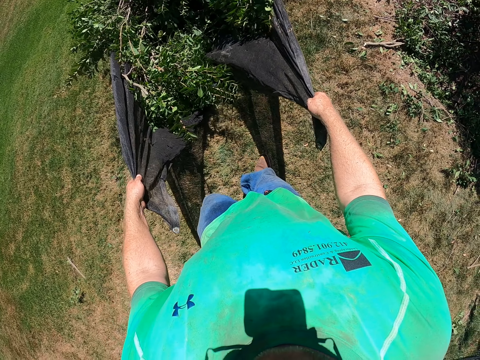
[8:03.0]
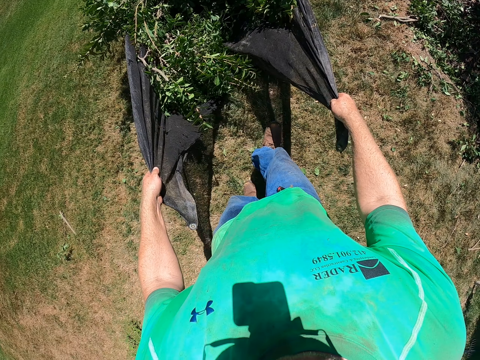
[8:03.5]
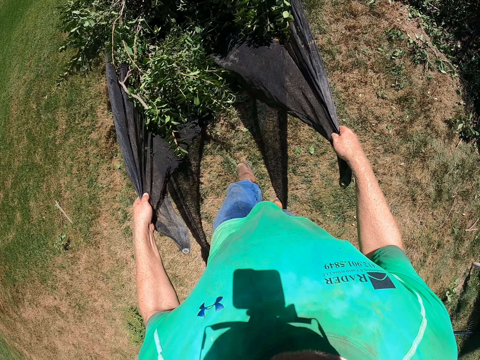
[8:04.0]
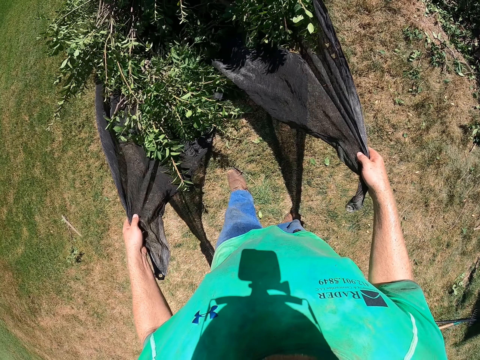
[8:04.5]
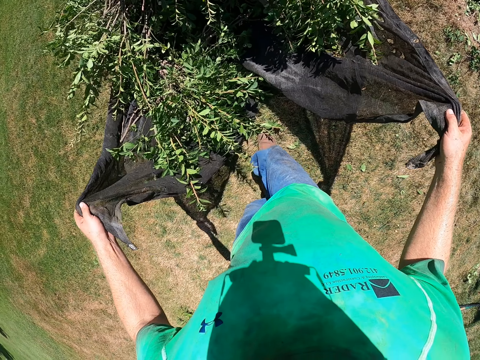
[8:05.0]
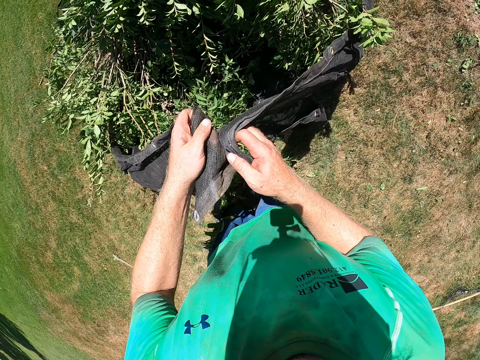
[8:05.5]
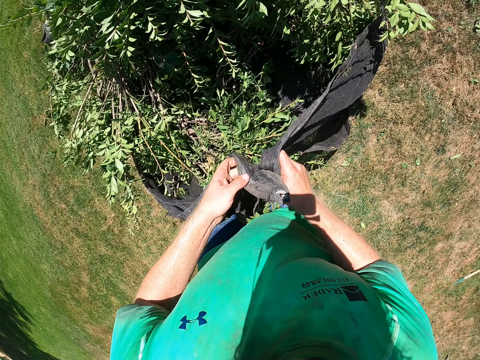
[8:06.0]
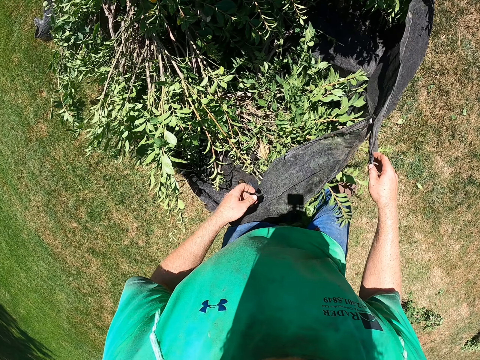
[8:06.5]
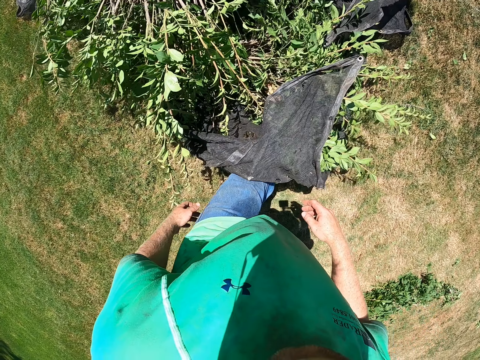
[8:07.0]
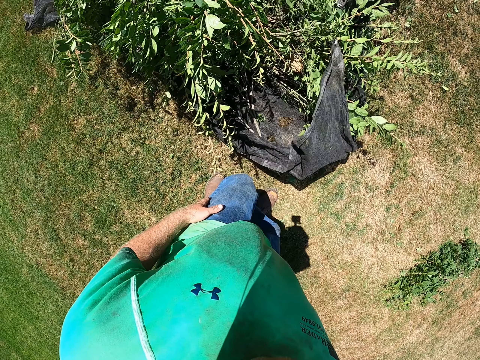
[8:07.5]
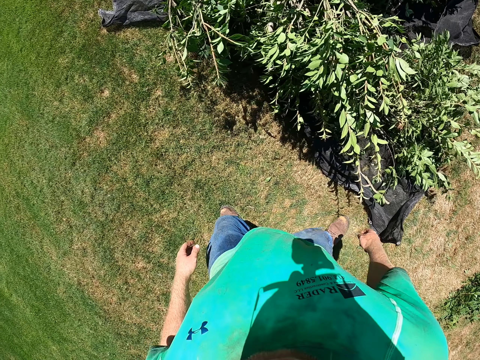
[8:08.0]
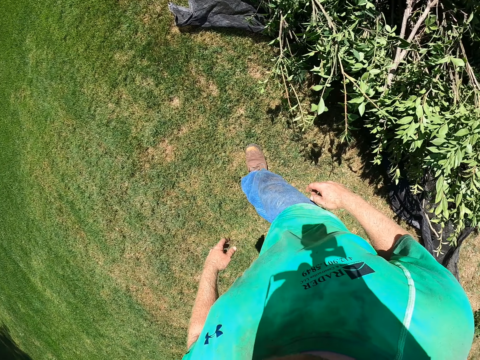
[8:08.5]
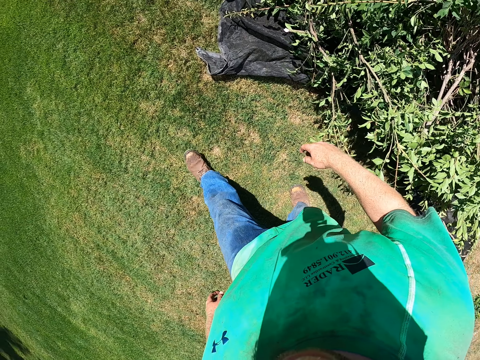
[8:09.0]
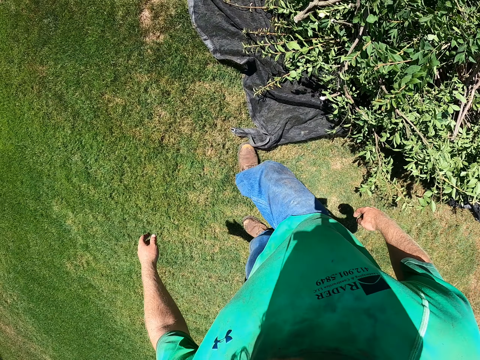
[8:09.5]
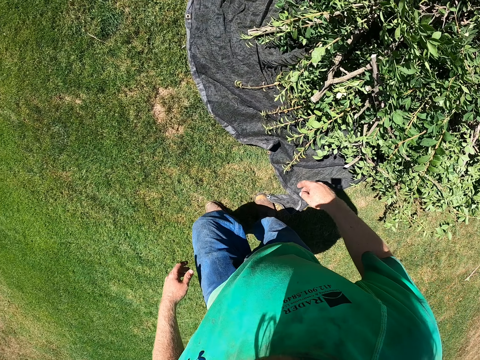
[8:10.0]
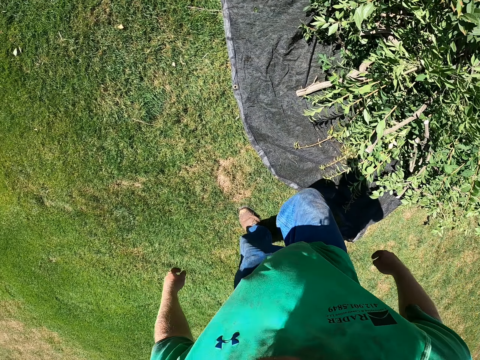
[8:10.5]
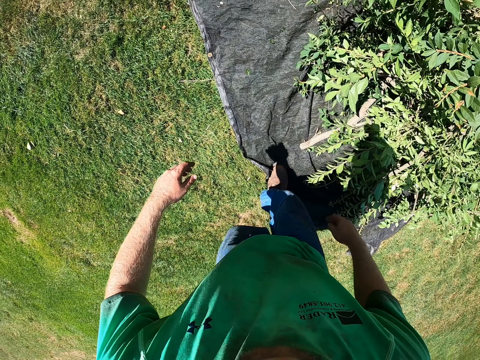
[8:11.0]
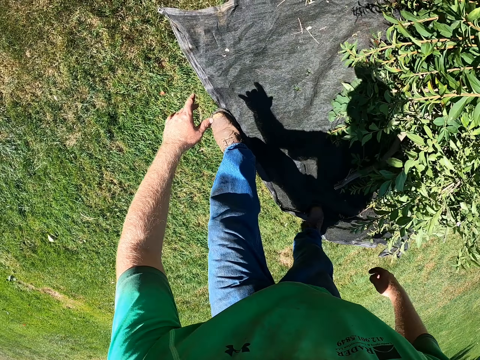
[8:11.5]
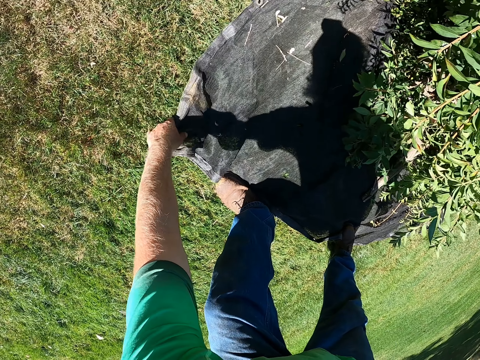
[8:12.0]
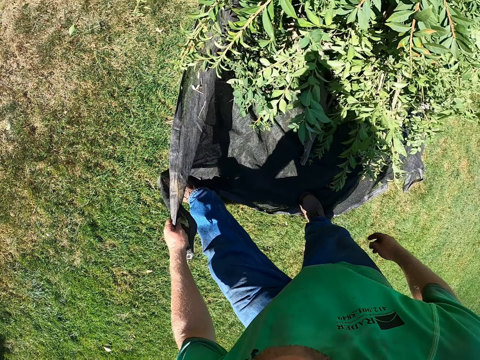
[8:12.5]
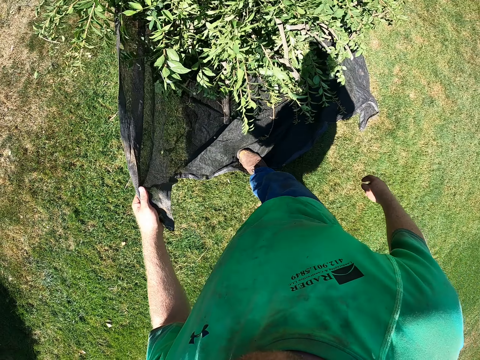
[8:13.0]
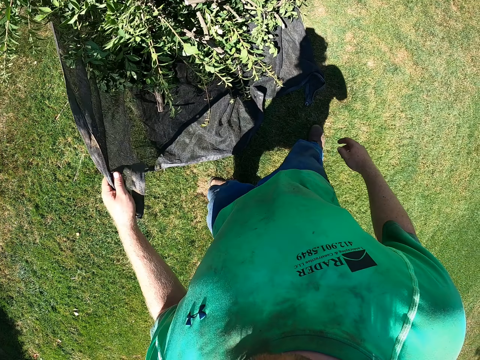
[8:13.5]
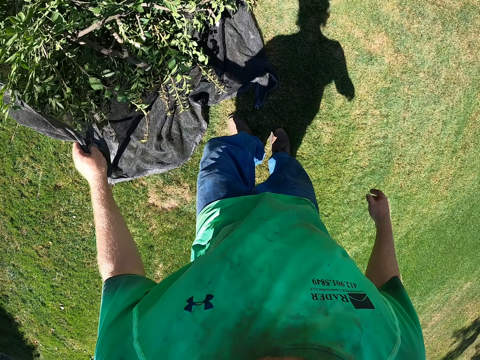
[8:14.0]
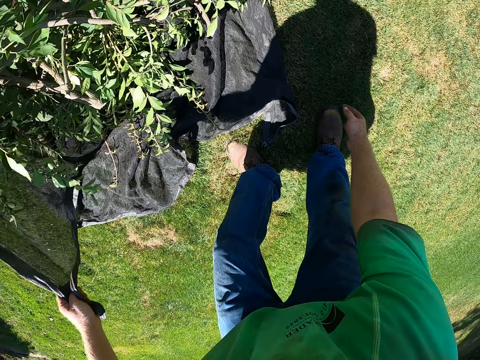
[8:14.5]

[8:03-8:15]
The camera wearer joins two sides of the tarp. They pick up a side of the tarp.

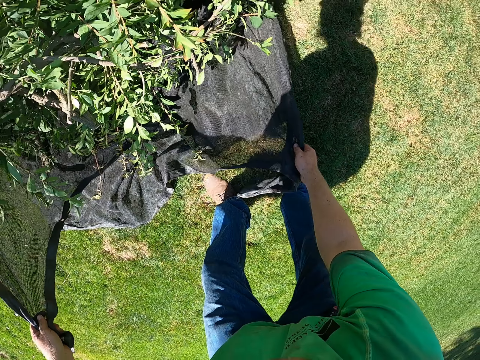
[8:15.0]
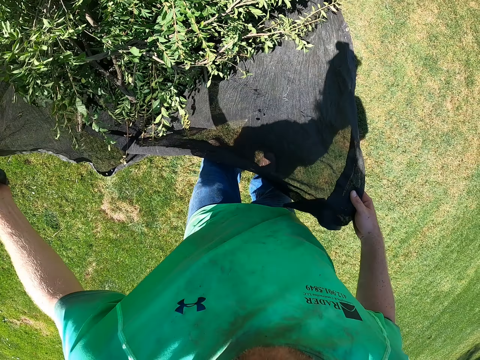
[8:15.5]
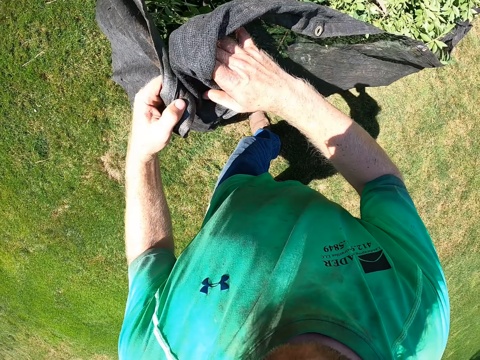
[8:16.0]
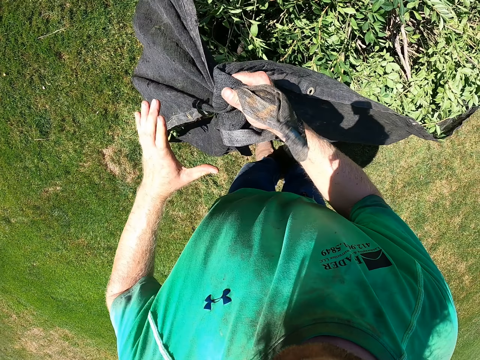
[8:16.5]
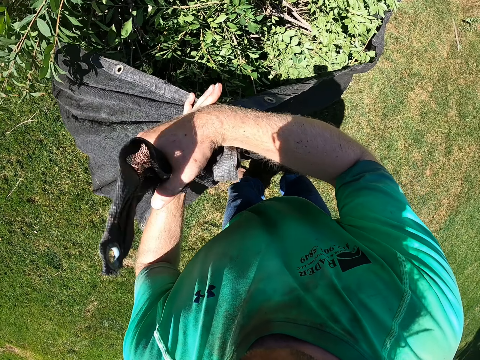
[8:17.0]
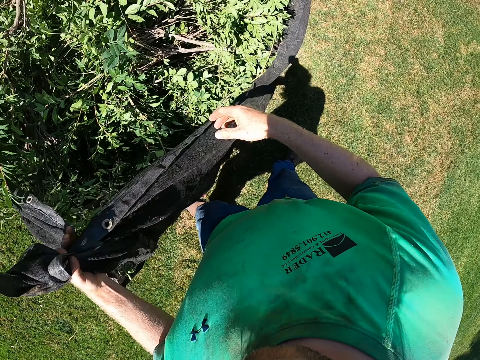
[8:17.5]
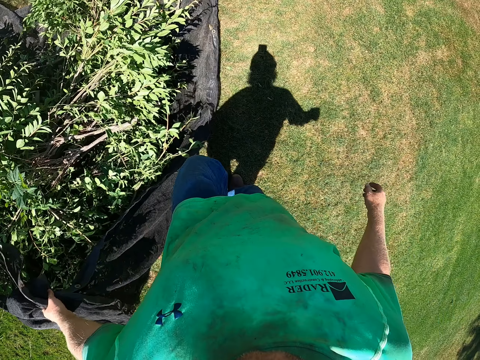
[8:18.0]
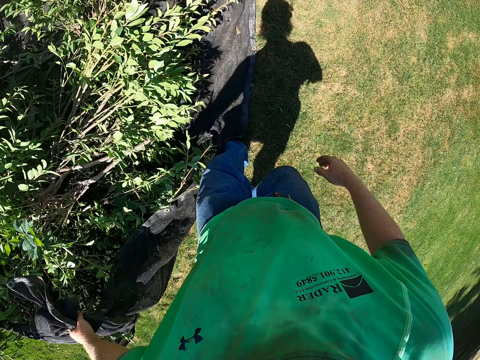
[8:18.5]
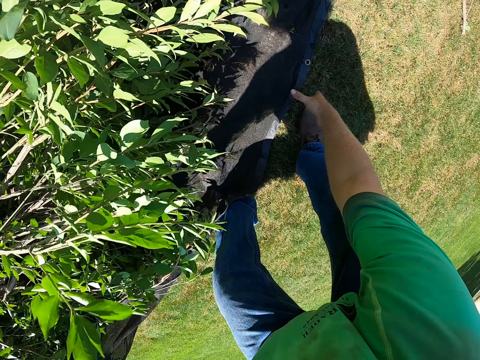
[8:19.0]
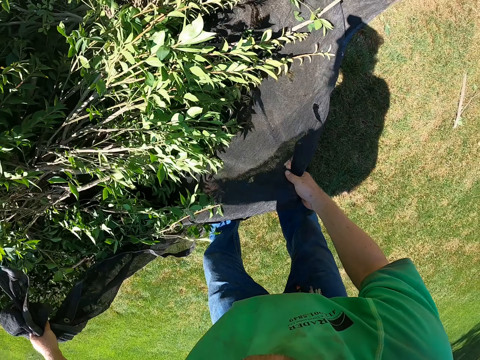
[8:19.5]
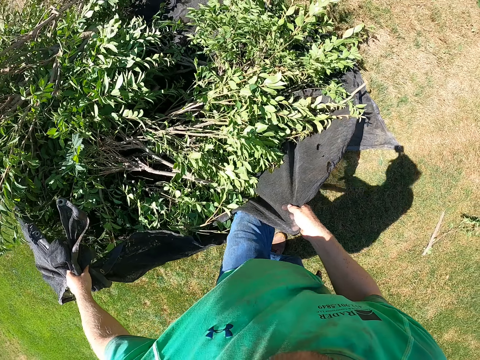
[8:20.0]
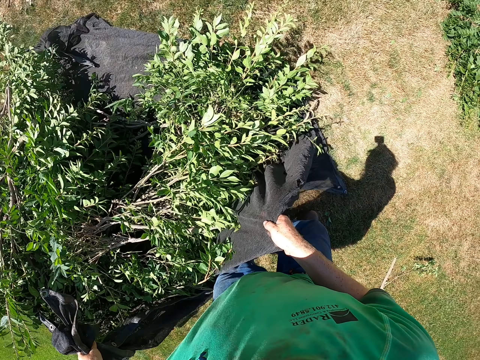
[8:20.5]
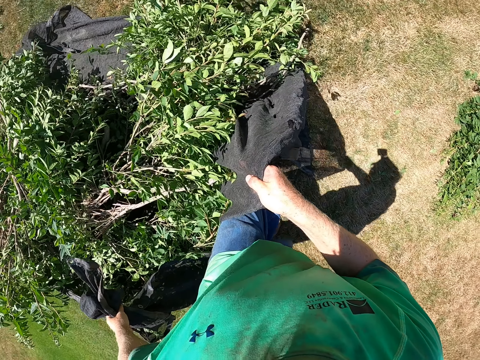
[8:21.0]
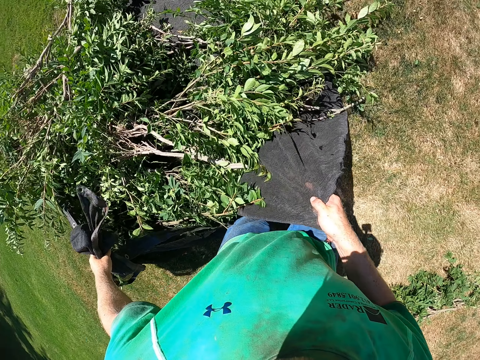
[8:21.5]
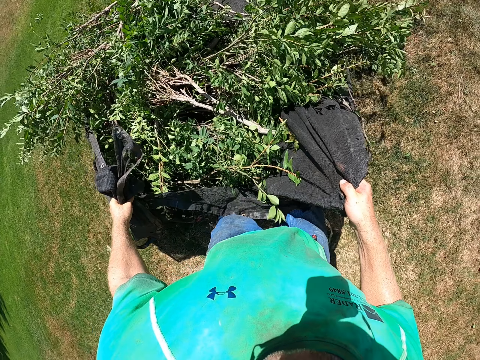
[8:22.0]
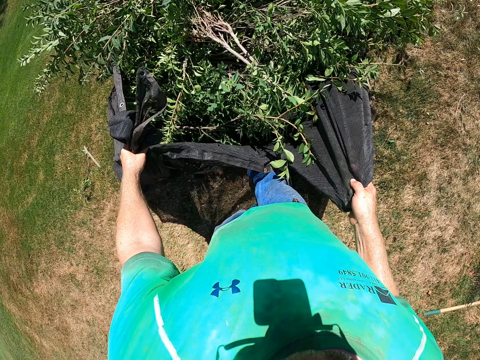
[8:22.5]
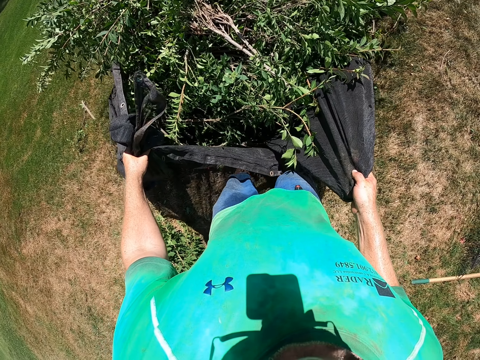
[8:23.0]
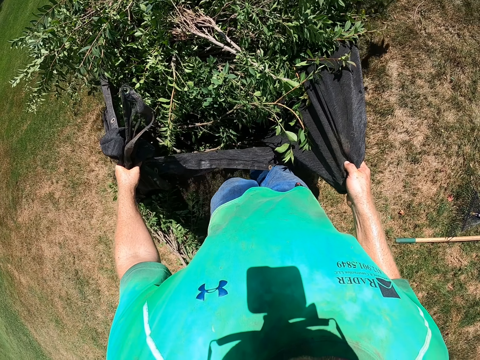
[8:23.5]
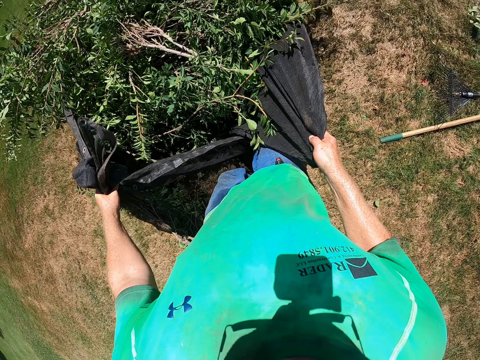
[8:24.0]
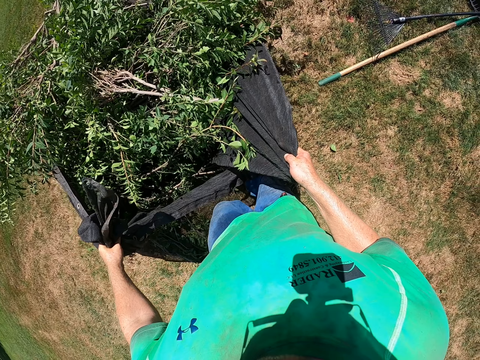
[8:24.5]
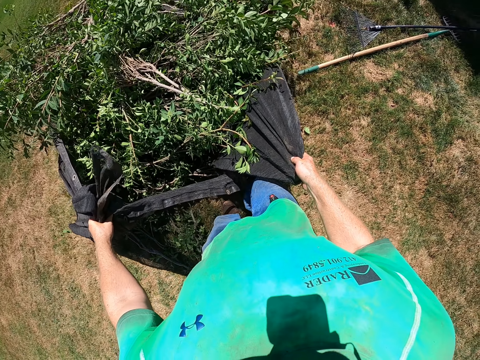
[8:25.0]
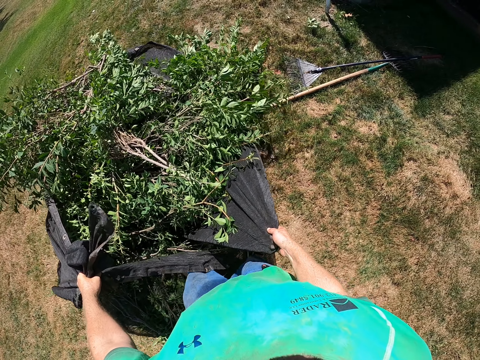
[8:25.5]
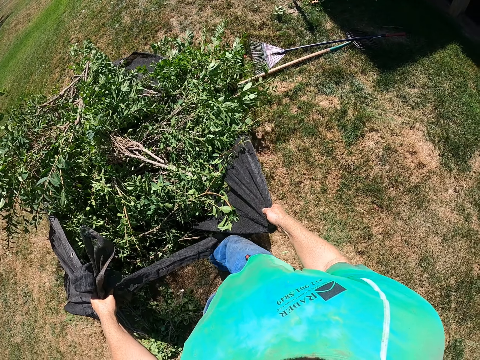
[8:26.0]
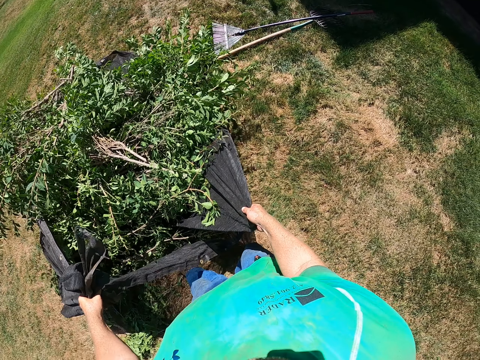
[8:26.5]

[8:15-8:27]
The camera wearer picks up a side of the tarp. They do it again. They drag the tarp on the floor.

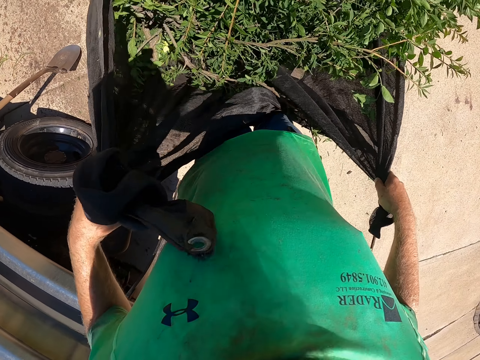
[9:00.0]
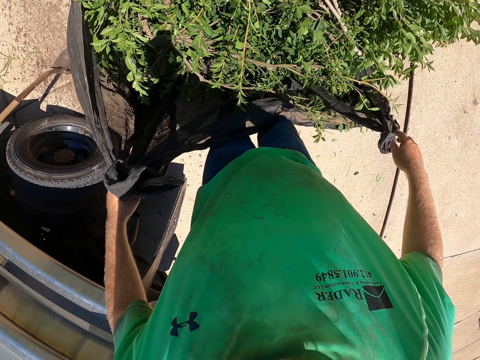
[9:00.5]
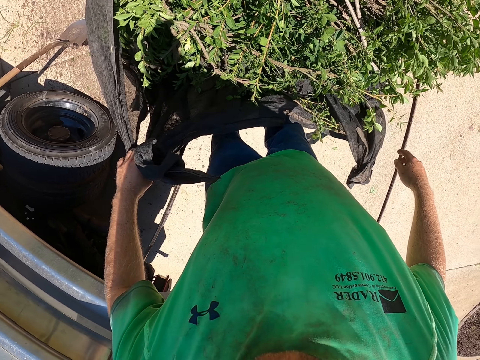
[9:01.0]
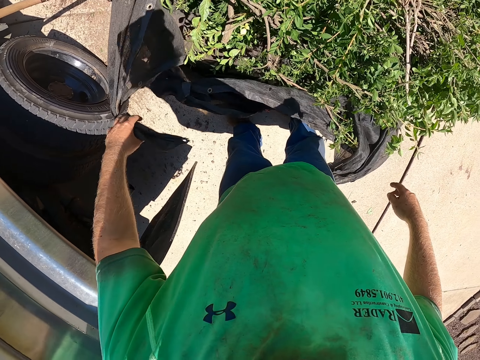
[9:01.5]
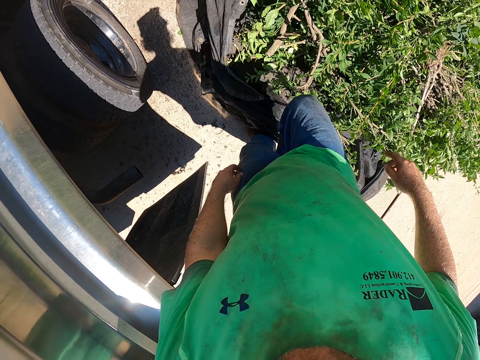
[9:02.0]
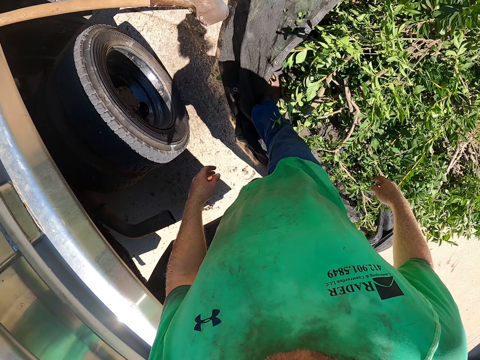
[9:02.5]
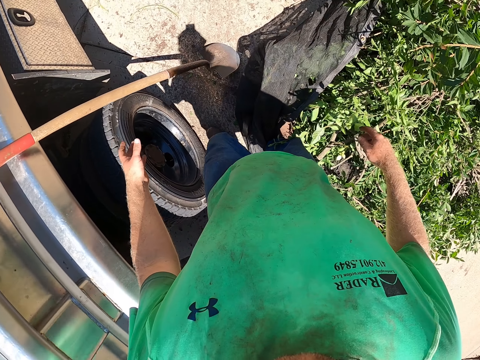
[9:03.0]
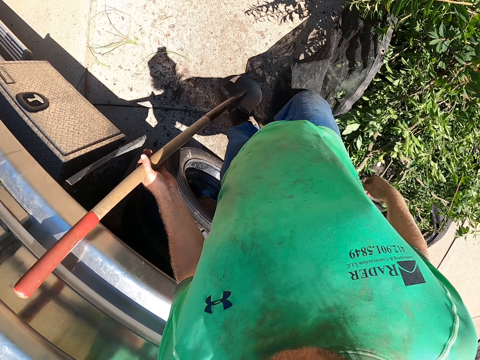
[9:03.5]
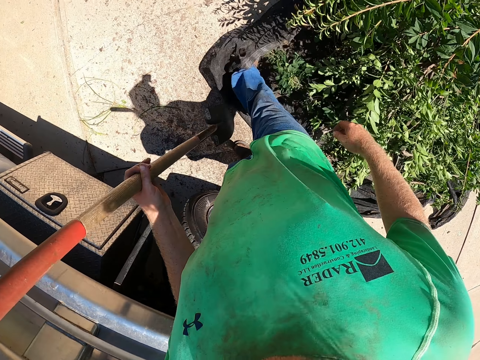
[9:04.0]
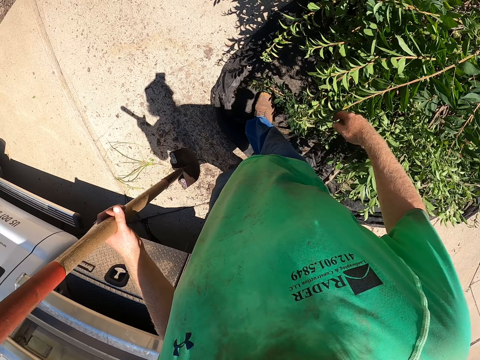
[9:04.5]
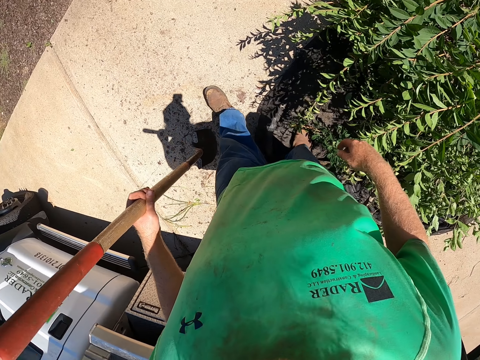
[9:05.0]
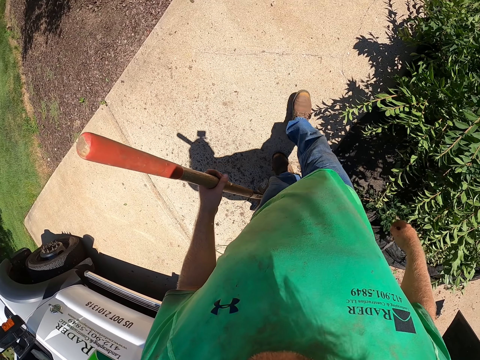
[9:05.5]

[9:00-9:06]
The camera wearer puts the tarp down. He picks up a shovel resting against a truck with his left hand.
